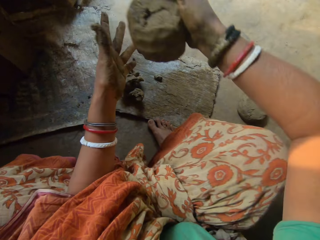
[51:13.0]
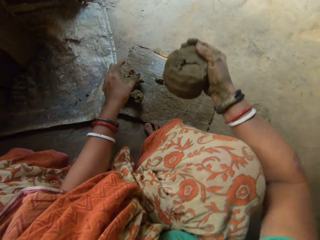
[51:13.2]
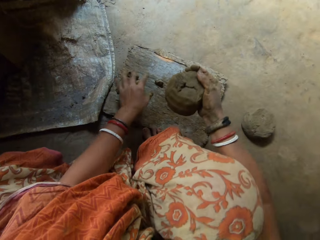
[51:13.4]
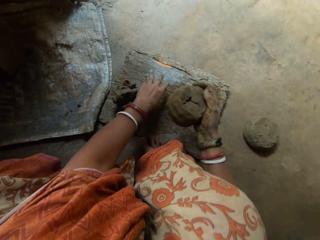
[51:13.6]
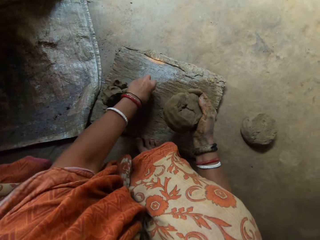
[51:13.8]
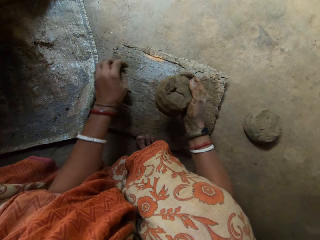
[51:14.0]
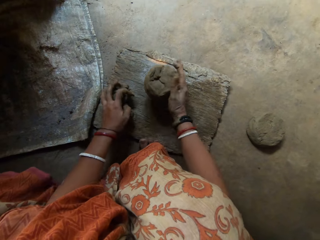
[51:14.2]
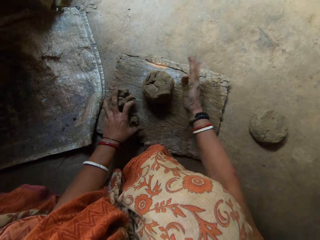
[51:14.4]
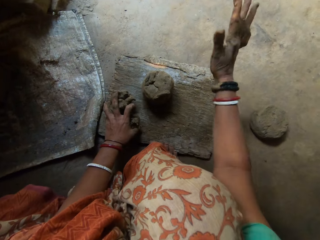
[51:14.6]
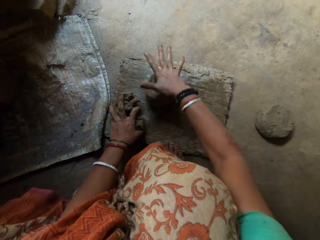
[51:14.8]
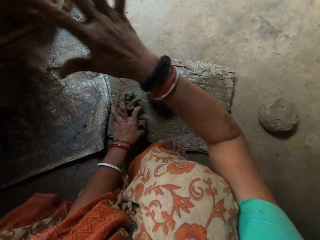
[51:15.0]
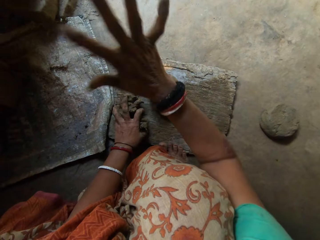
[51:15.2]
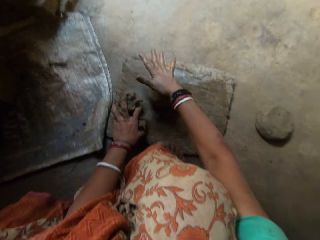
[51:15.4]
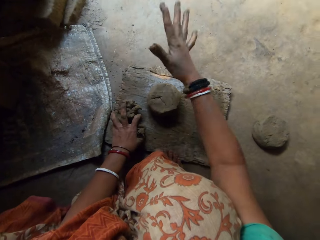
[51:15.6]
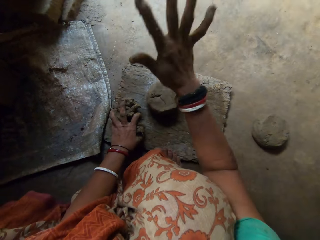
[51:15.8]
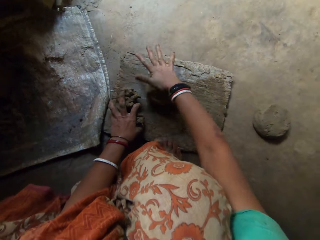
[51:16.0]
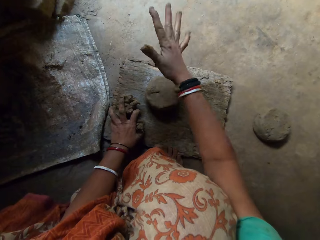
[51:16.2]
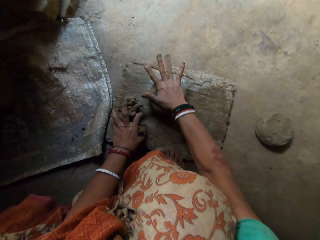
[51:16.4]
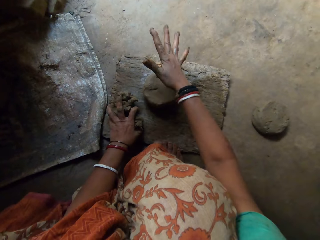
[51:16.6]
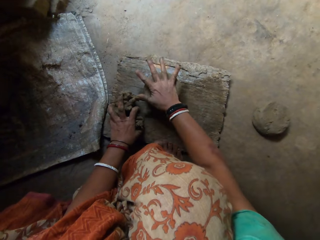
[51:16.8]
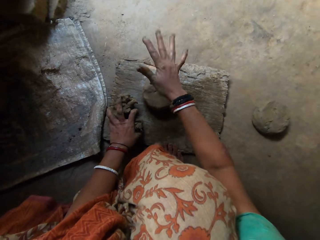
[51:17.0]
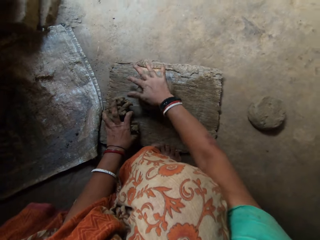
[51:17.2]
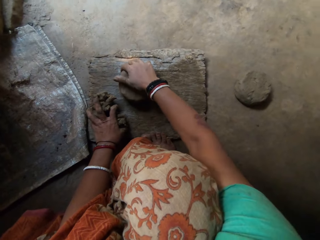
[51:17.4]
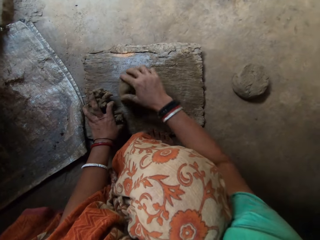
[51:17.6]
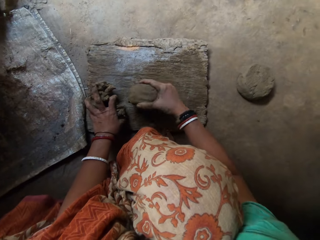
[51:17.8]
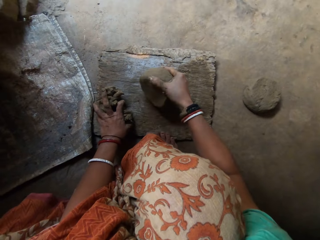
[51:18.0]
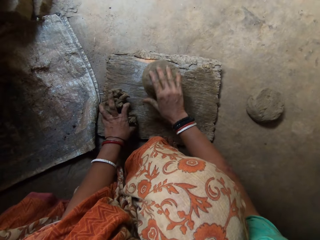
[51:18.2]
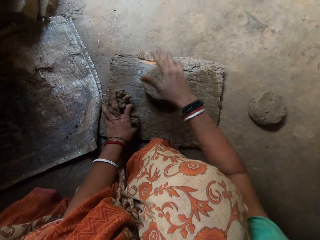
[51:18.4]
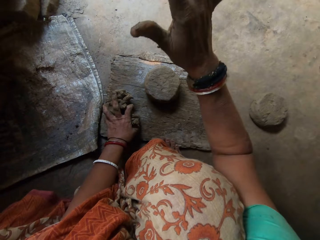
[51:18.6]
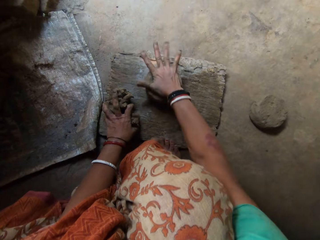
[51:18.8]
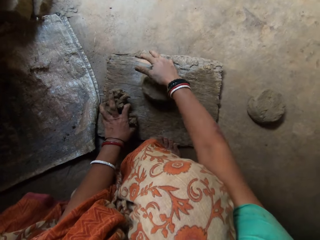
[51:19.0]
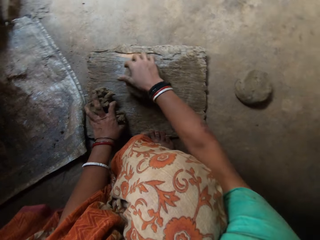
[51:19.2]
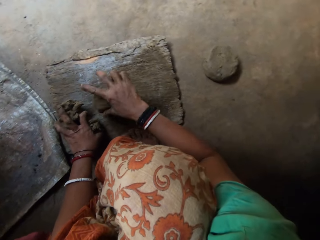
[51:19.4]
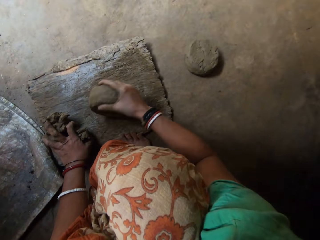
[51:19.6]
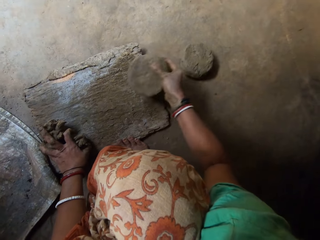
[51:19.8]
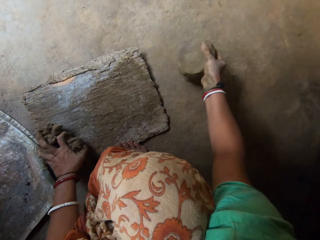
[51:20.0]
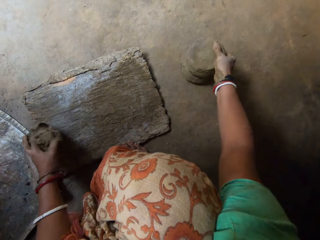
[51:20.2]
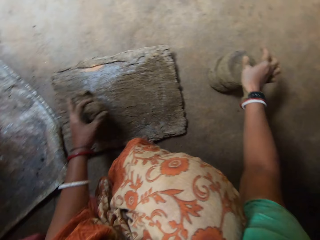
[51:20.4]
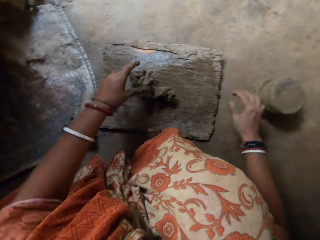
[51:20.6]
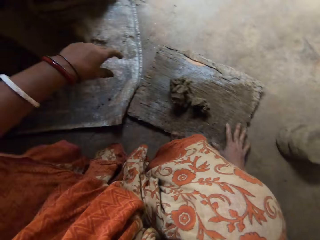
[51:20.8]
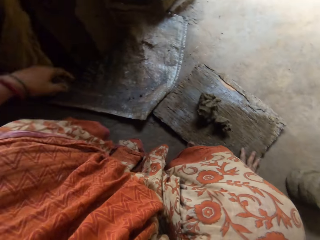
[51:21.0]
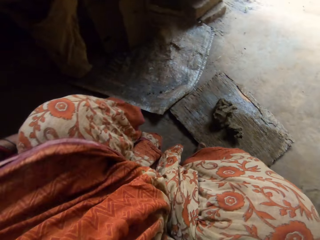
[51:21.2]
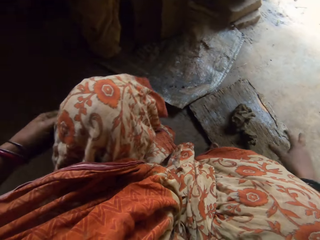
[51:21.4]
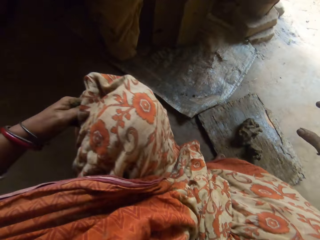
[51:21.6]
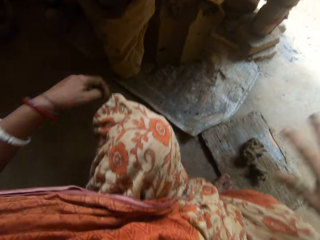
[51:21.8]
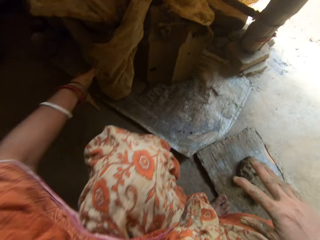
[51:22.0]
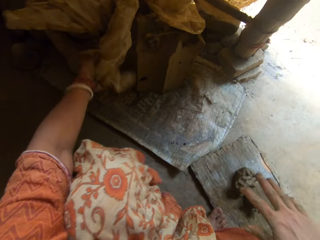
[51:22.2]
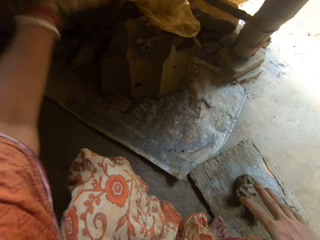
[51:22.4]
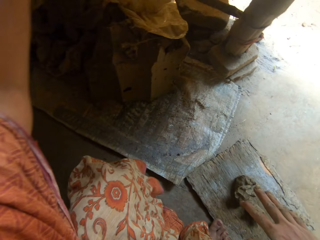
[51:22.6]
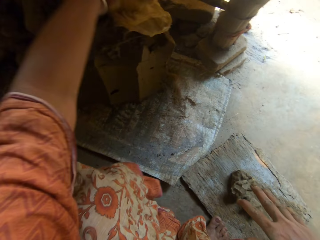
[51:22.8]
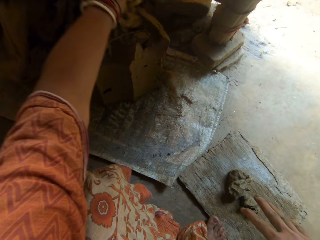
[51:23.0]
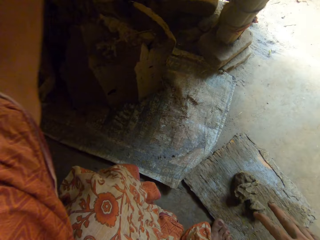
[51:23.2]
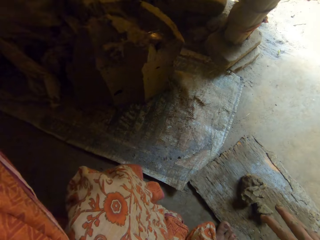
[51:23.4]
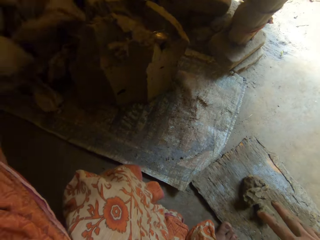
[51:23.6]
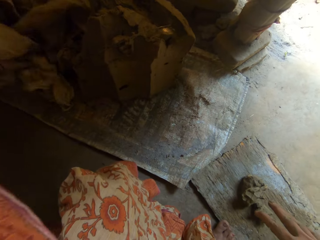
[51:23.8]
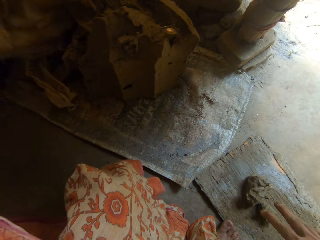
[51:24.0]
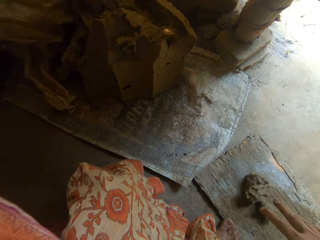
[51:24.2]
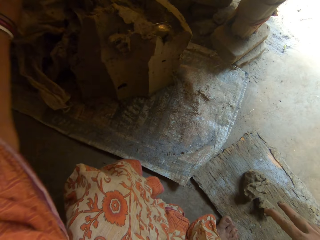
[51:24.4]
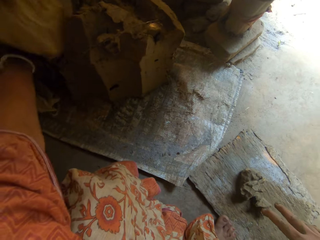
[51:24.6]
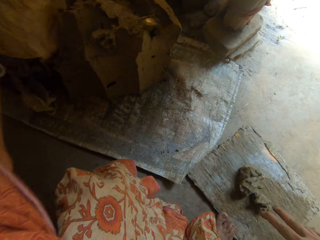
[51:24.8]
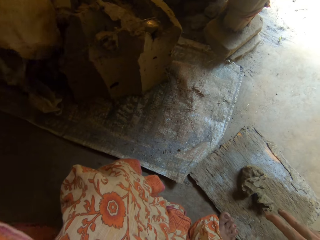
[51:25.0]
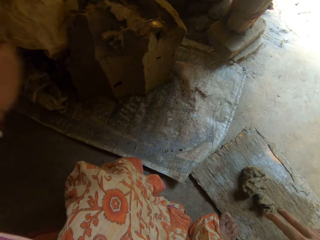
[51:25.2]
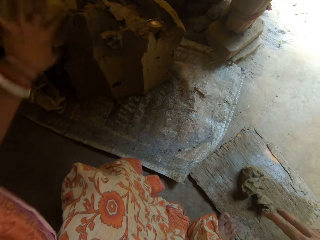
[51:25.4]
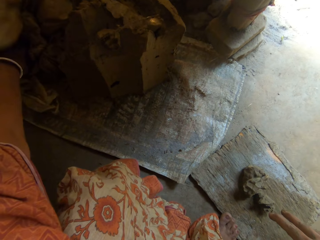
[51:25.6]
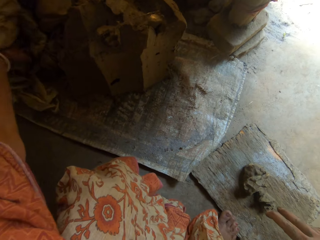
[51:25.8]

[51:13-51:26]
The camera wearer drops the clay on the wooden board. She picks up a little clay on the wooden board. She puts the clay on the wood. She hits the clay with her right hand. She flattens the clay on the wood. She turns the clay on the wood. She flattens the clay on the wood. She drops the clay on another clay. She puts the clay on the floor. She straightens the cloth. She shifts aside the nylon on the clay.

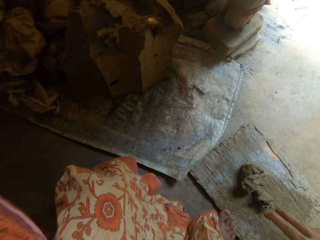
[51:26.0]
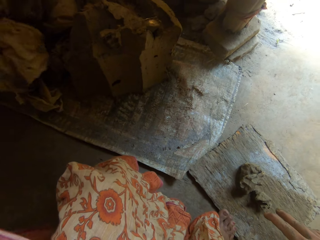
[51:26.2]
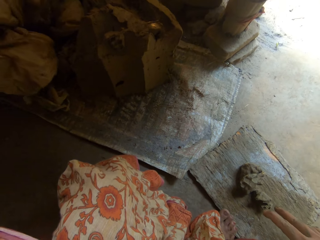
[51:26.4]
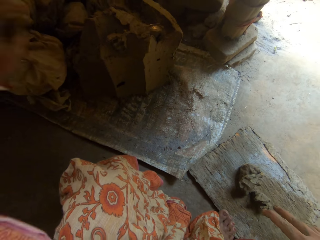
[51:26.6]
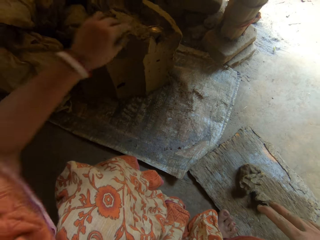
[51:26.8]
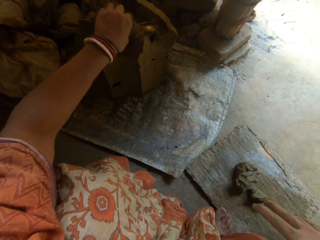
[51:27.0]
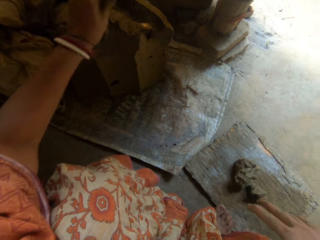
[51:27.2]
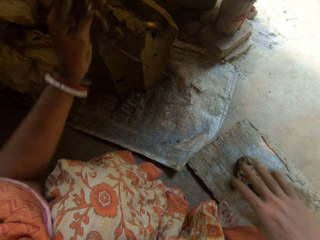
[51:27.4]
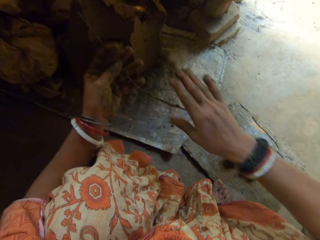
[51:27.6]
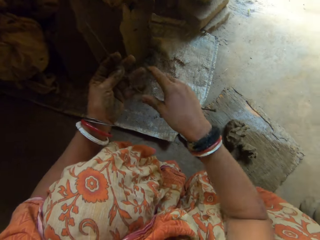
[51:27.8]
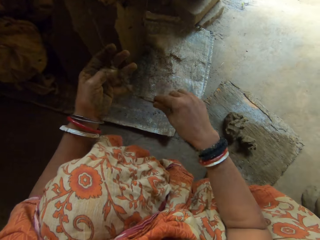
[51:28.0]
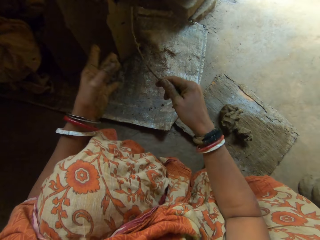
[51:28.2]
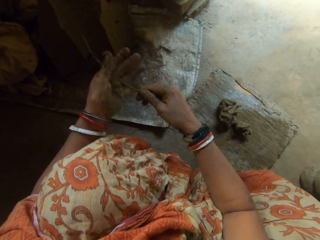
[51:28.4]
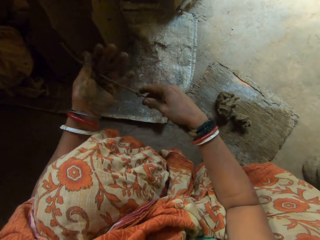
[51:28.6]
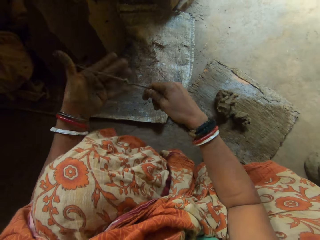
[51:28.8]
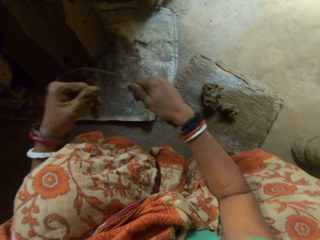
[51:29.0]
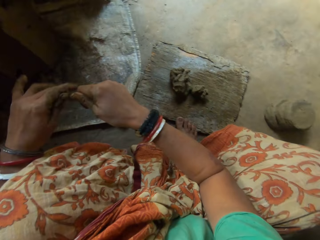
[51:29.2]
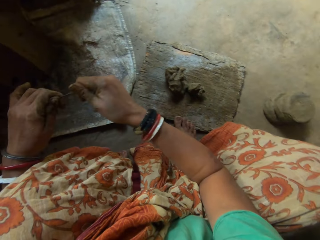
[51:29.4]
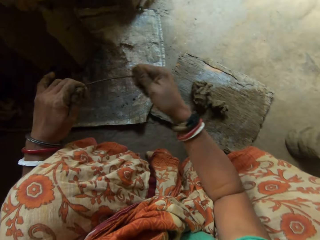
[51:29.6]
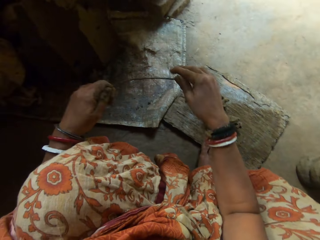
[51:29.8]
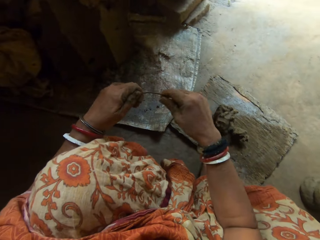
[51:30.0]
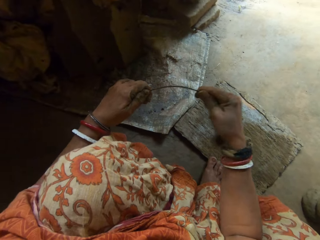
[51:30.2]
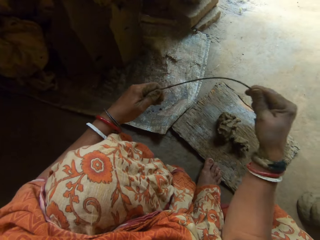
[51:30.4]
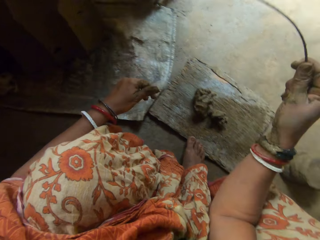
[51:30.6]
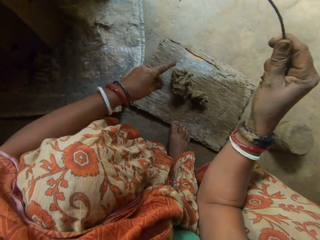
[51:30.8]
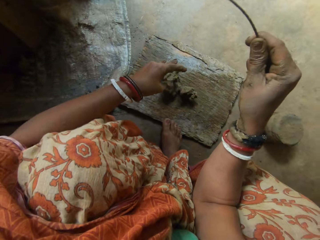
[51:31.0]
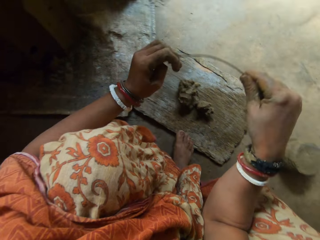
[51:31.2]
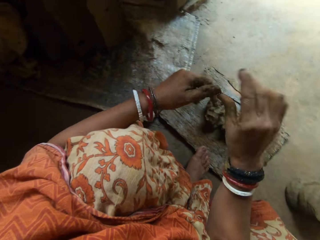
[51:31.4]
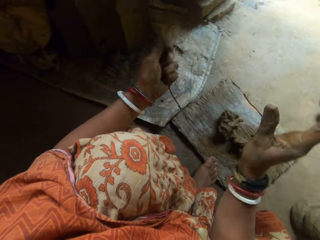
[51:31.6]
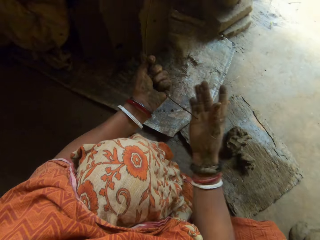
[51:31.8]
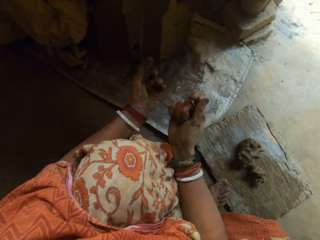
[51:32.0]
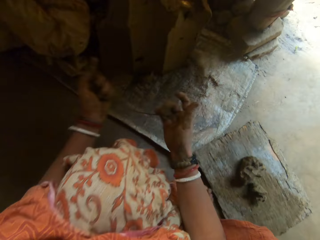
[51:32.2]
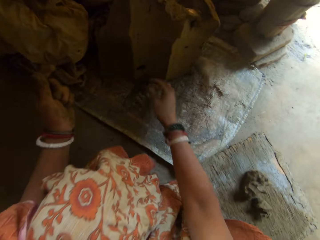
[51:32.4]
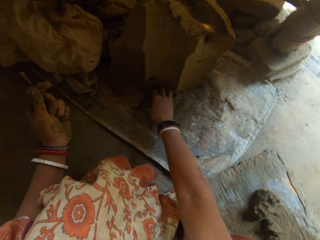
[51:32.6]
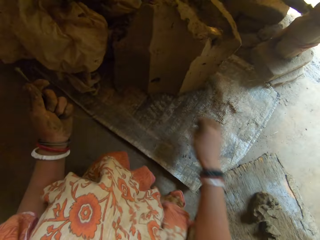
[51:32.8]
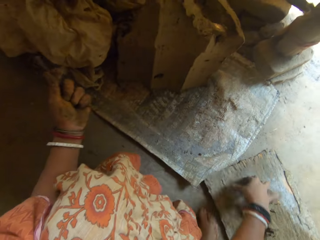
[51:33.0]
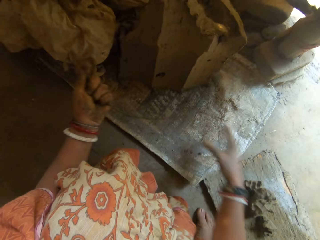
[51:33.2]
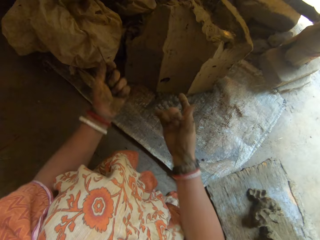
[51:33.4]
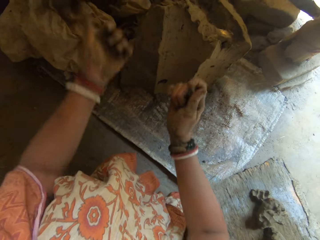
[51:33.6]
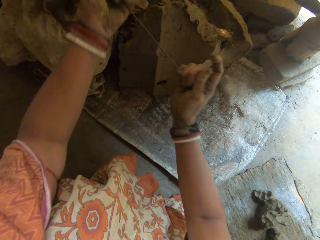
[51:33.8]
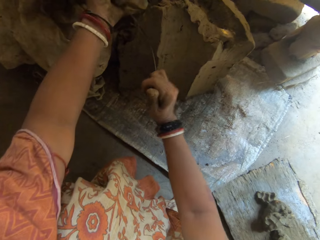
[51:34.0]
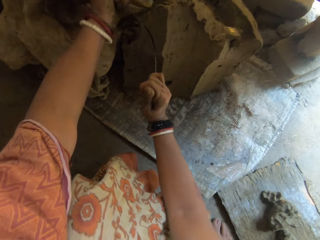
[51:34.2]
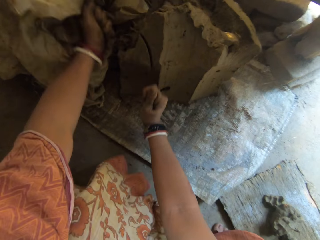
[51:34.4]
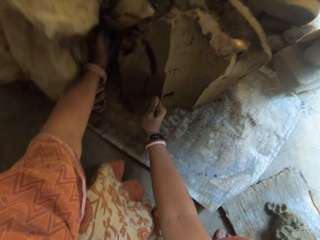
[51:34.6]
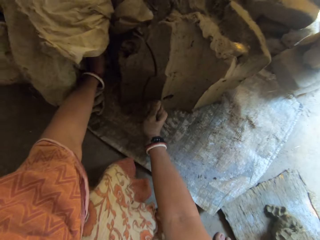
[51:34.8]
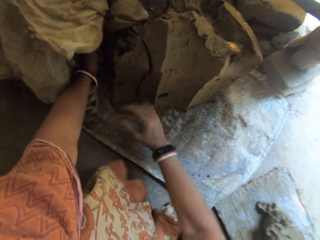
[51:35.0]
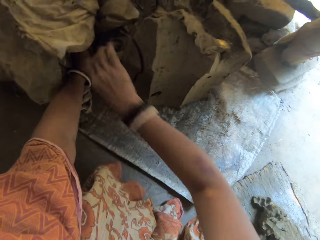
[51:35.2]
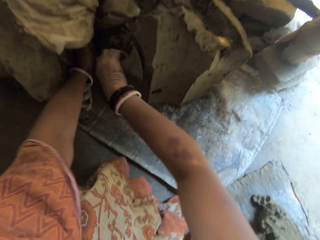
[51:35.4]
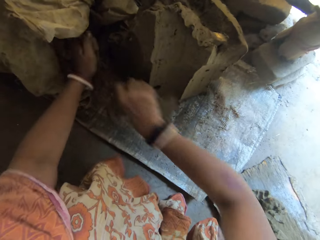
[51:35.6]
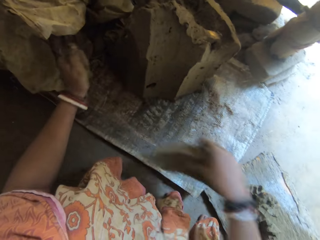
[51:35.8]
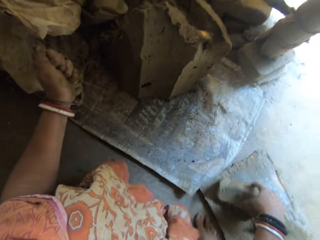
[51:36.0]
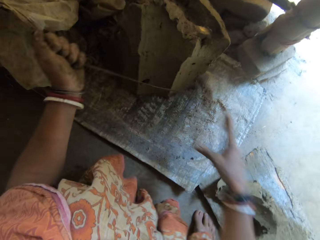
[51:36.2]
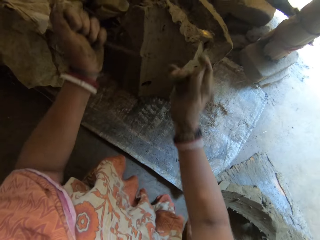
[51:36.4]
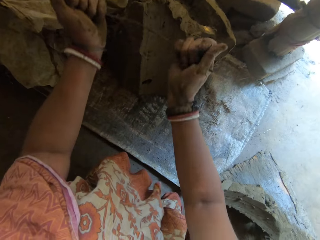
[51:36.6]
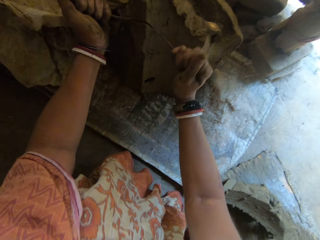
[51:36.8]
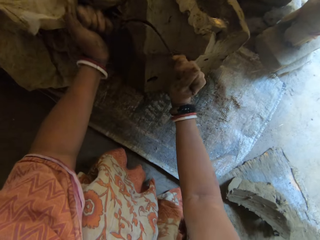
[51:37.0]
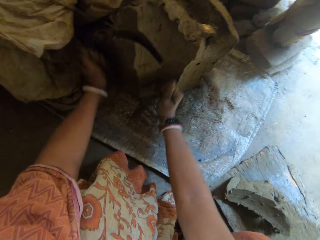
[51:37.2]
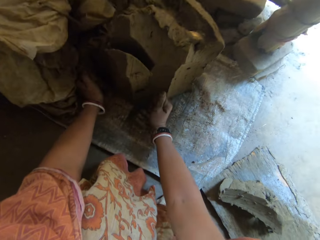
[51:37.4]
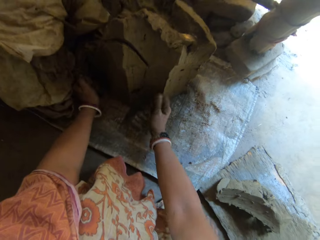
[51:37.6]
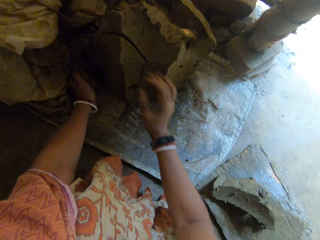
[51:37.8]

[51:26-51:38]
The camera wearer picks up an iron string or wire on the clay. She wipes clay on the wire. She turns the wire in her hands. She removes clay particles on the sack. She cuts some clay with the iron string. She drops the clay on the wooden board. She cuts some clay with the iron string.
